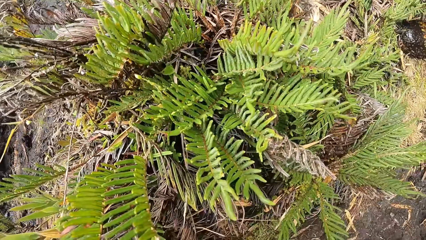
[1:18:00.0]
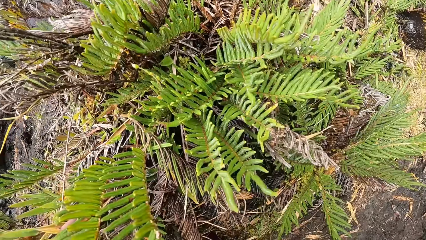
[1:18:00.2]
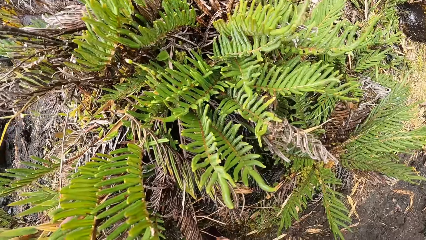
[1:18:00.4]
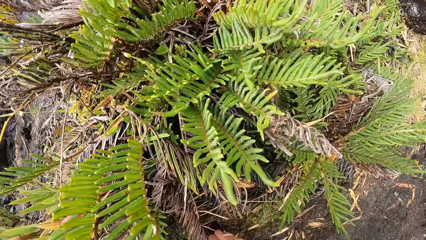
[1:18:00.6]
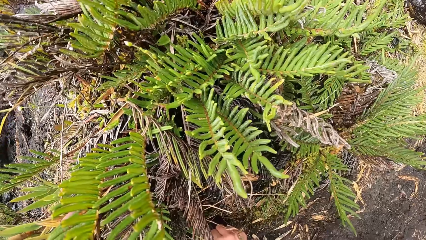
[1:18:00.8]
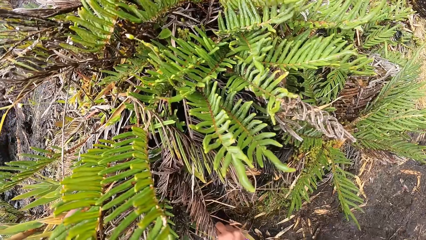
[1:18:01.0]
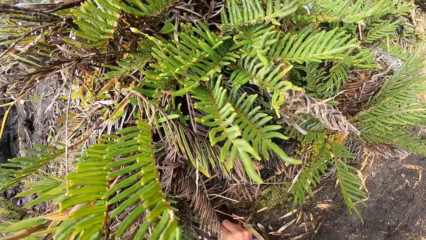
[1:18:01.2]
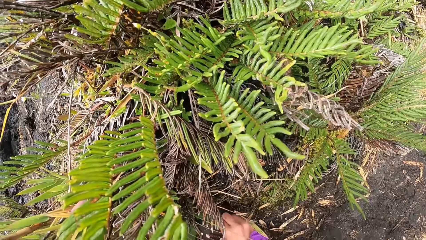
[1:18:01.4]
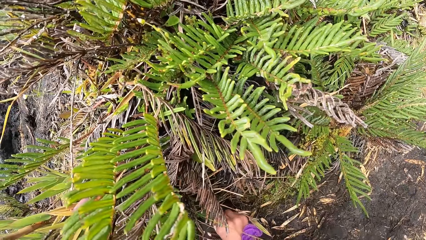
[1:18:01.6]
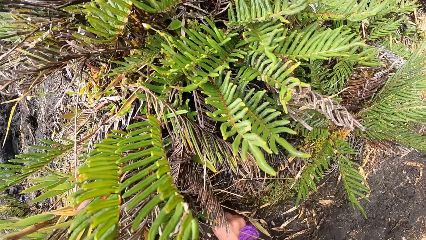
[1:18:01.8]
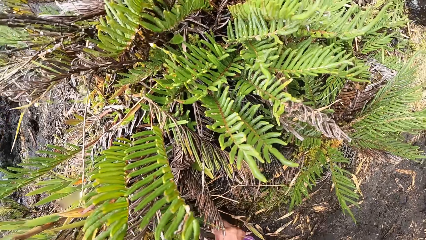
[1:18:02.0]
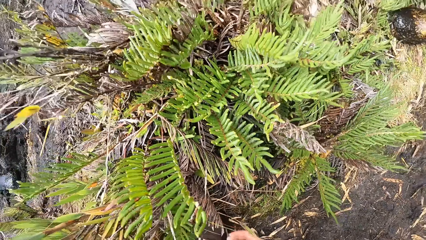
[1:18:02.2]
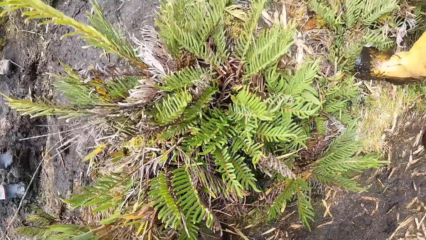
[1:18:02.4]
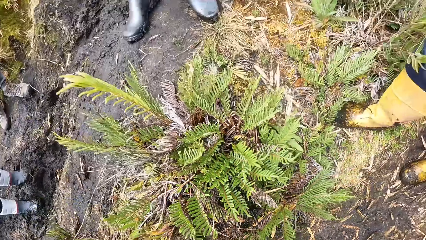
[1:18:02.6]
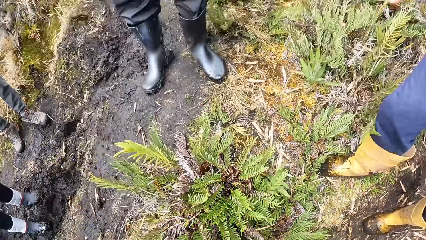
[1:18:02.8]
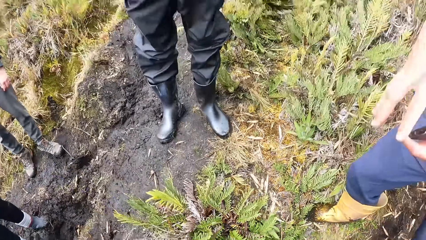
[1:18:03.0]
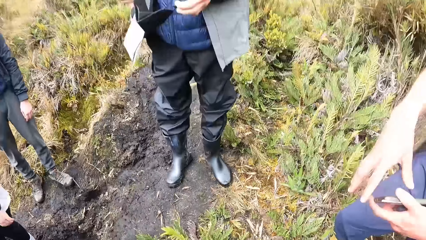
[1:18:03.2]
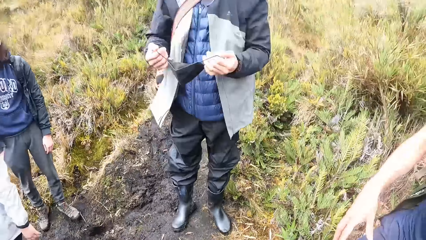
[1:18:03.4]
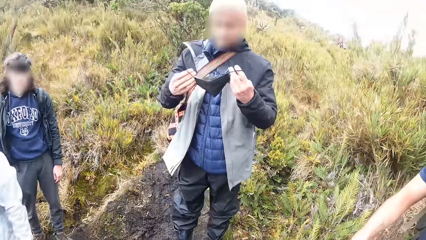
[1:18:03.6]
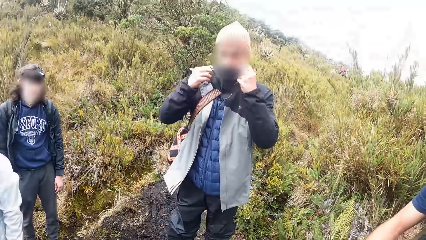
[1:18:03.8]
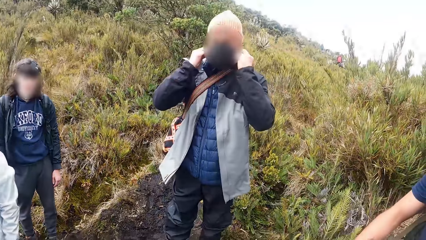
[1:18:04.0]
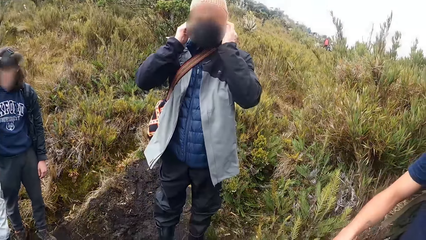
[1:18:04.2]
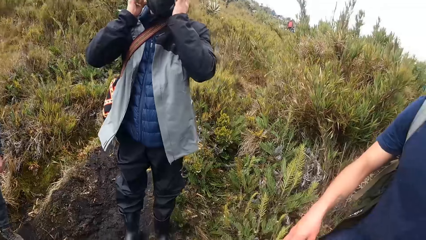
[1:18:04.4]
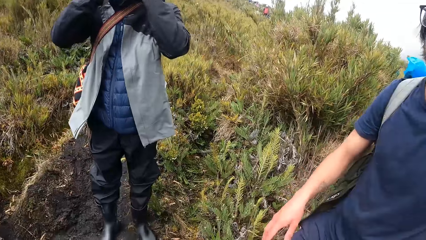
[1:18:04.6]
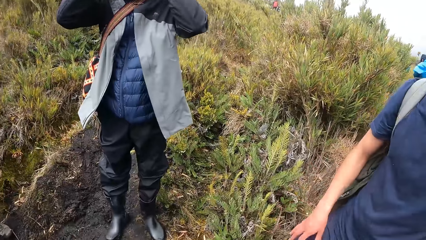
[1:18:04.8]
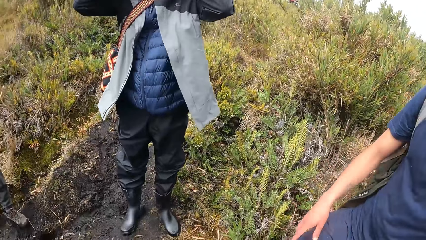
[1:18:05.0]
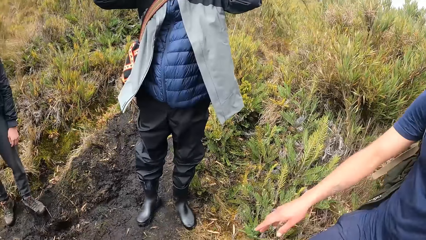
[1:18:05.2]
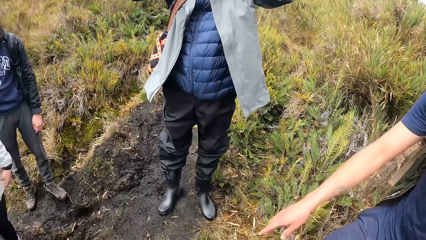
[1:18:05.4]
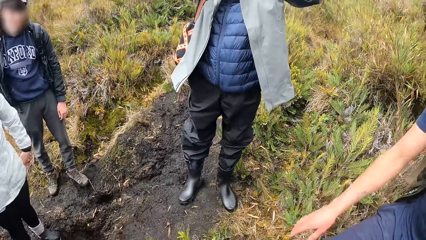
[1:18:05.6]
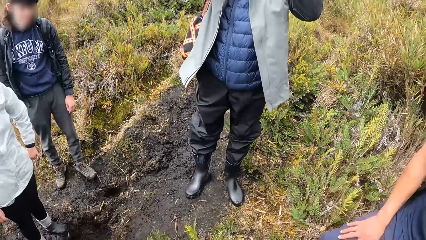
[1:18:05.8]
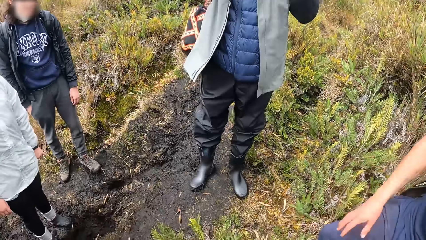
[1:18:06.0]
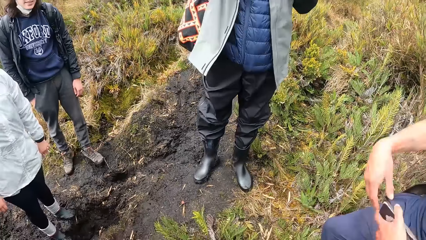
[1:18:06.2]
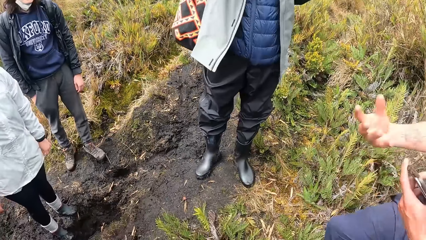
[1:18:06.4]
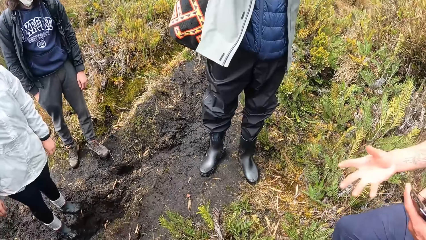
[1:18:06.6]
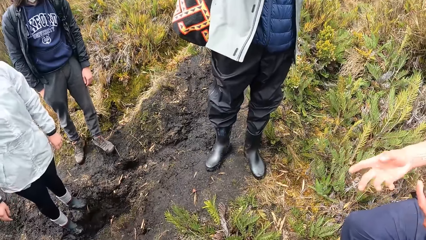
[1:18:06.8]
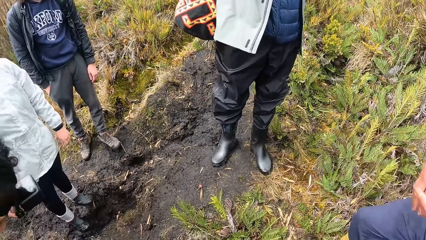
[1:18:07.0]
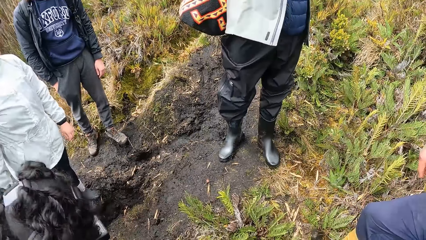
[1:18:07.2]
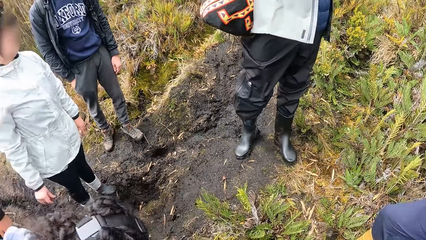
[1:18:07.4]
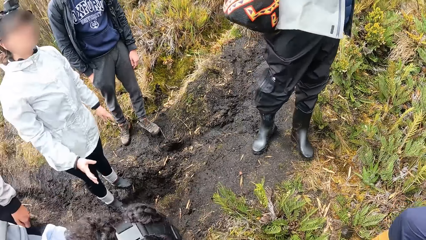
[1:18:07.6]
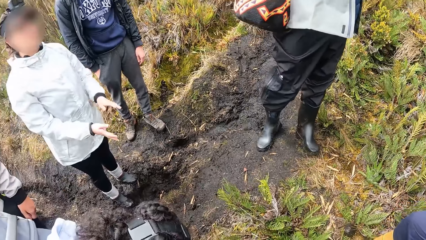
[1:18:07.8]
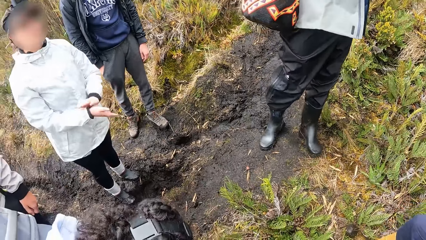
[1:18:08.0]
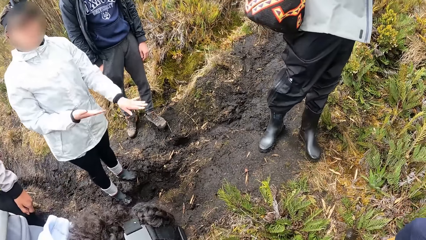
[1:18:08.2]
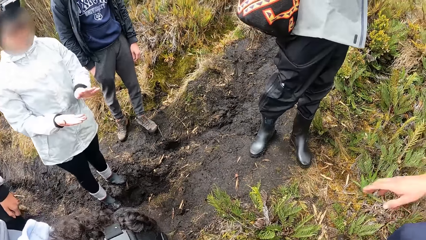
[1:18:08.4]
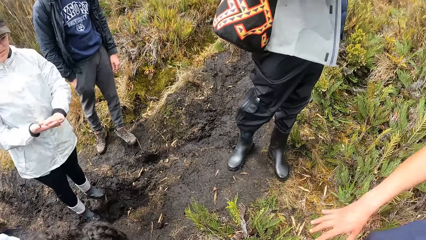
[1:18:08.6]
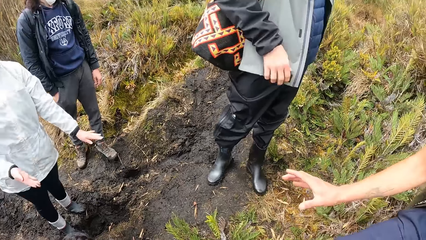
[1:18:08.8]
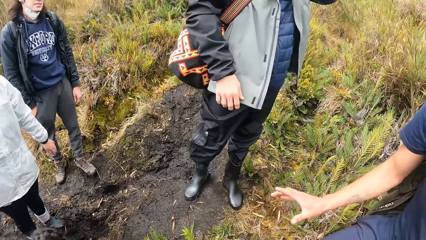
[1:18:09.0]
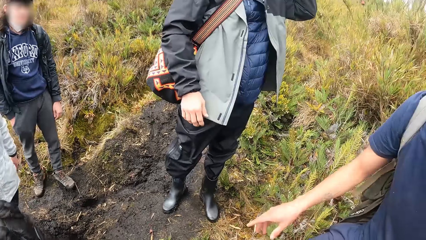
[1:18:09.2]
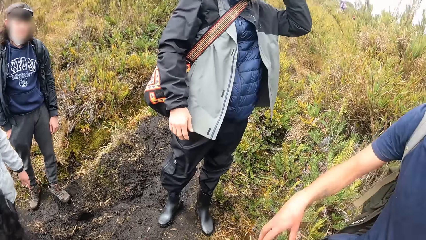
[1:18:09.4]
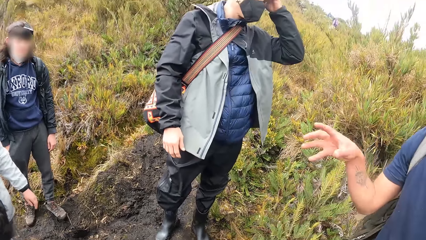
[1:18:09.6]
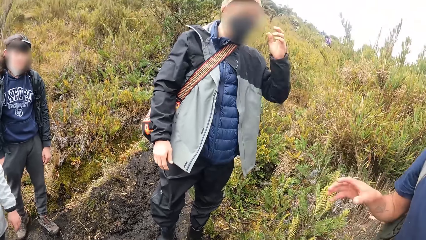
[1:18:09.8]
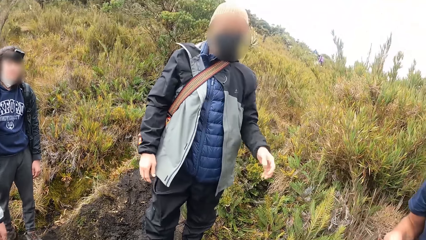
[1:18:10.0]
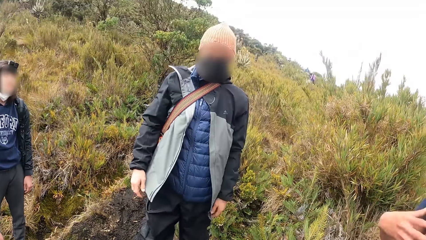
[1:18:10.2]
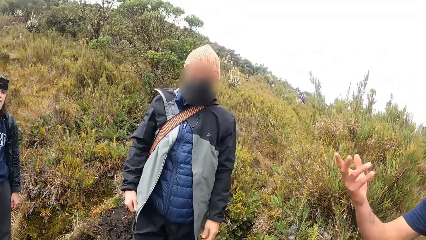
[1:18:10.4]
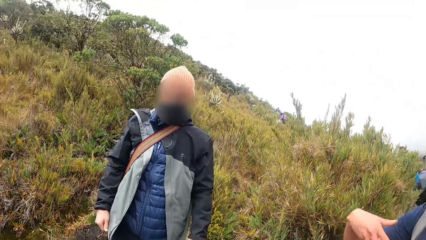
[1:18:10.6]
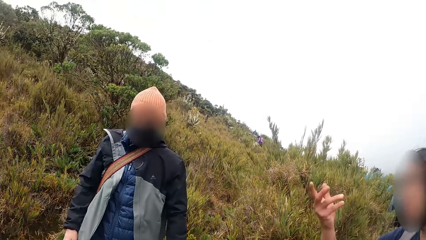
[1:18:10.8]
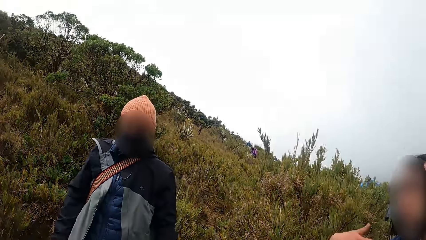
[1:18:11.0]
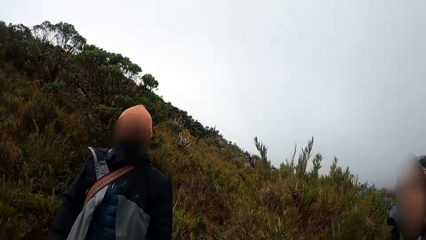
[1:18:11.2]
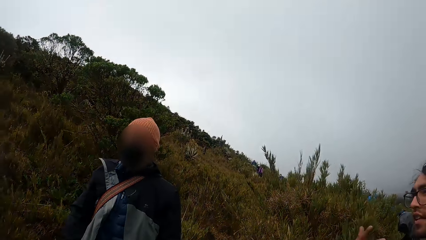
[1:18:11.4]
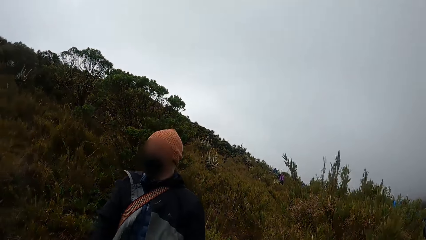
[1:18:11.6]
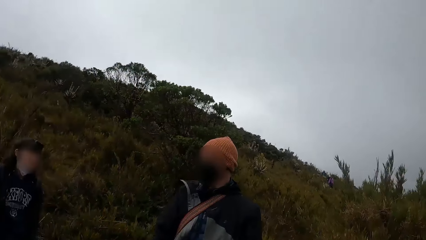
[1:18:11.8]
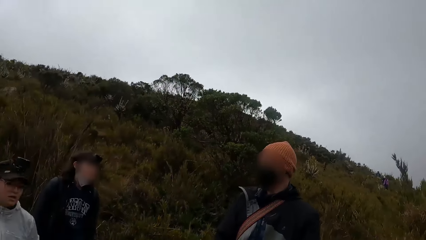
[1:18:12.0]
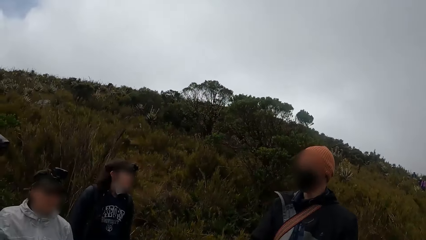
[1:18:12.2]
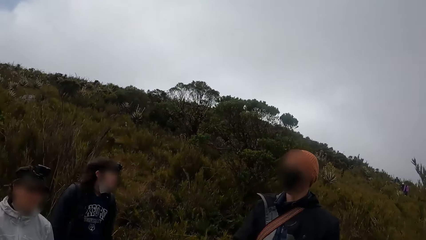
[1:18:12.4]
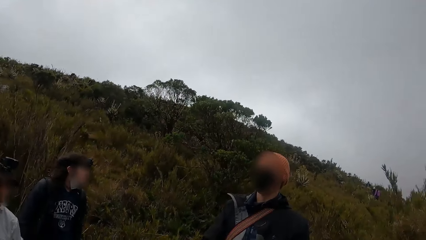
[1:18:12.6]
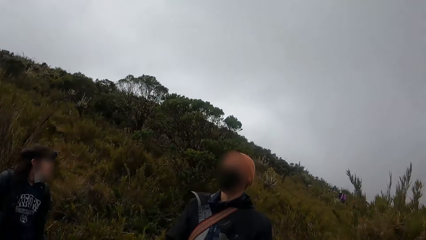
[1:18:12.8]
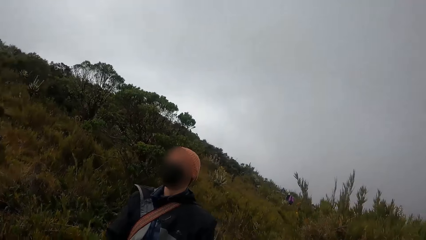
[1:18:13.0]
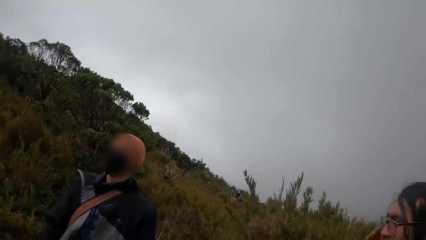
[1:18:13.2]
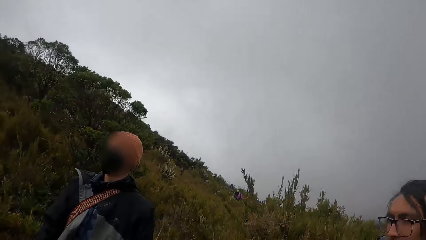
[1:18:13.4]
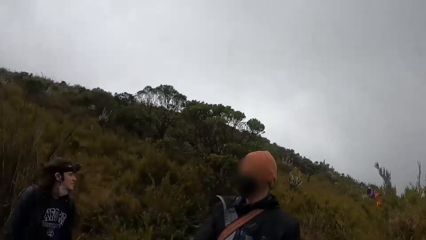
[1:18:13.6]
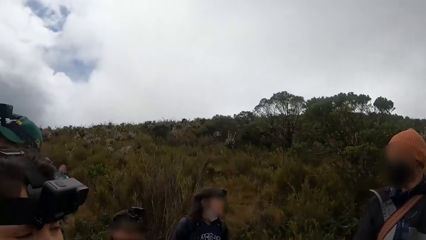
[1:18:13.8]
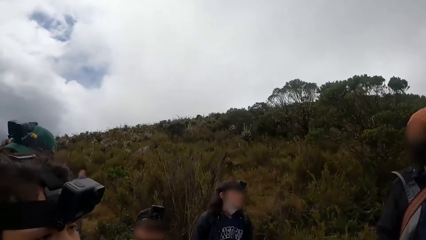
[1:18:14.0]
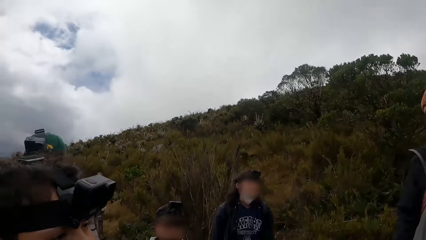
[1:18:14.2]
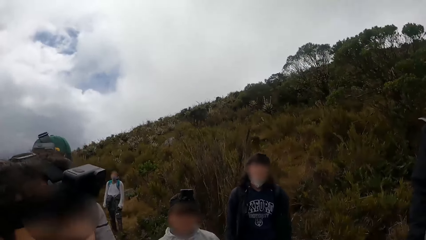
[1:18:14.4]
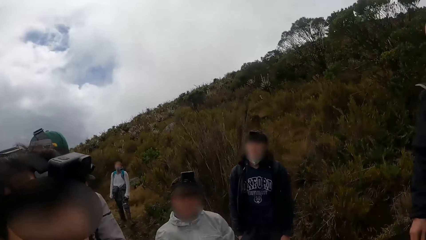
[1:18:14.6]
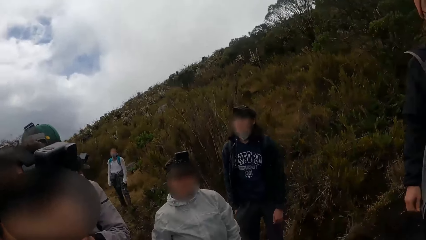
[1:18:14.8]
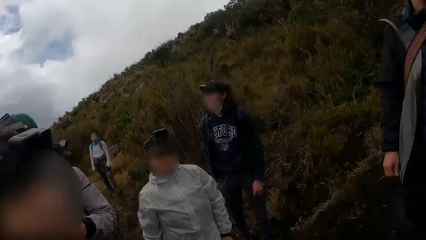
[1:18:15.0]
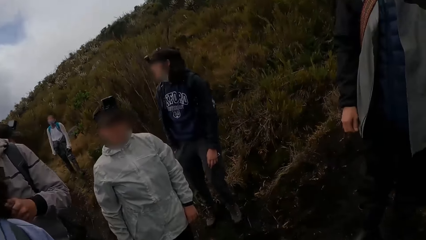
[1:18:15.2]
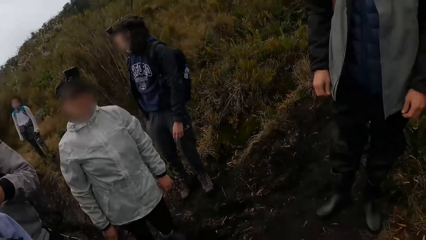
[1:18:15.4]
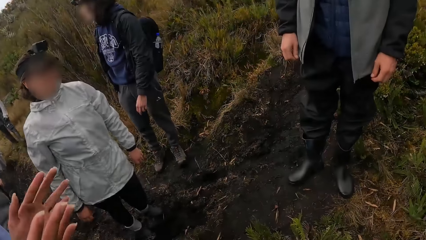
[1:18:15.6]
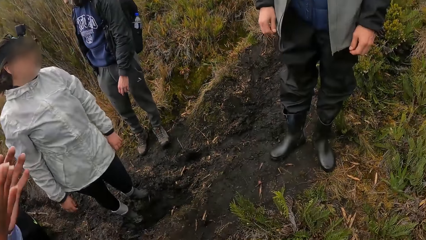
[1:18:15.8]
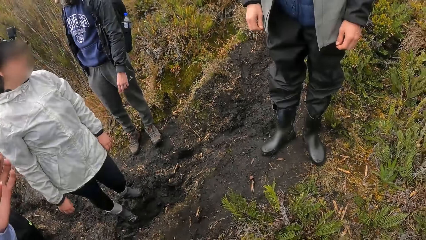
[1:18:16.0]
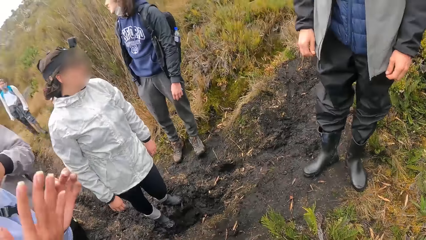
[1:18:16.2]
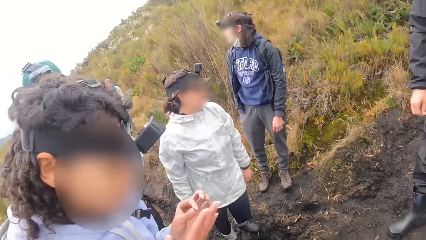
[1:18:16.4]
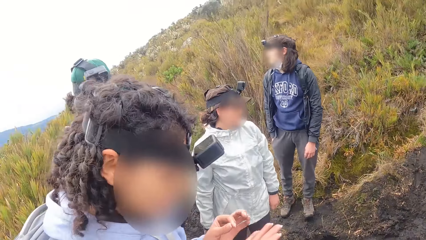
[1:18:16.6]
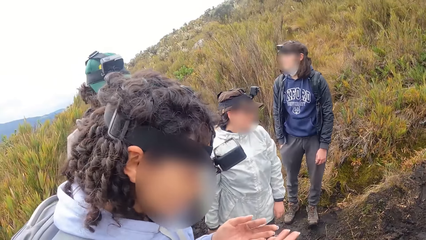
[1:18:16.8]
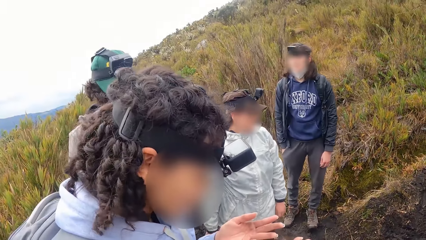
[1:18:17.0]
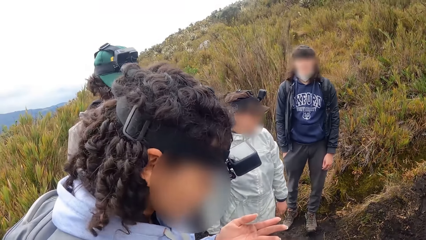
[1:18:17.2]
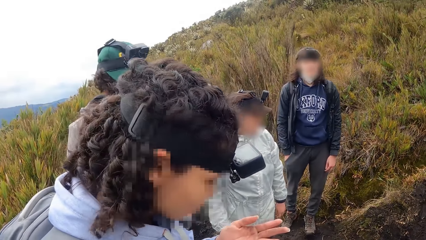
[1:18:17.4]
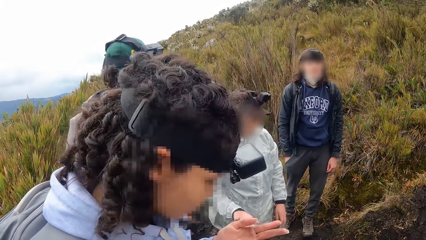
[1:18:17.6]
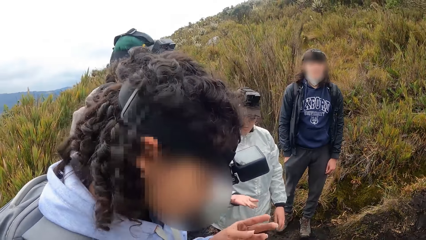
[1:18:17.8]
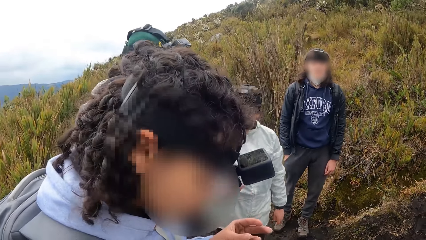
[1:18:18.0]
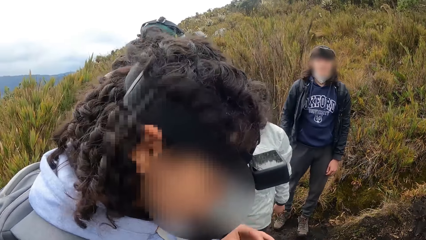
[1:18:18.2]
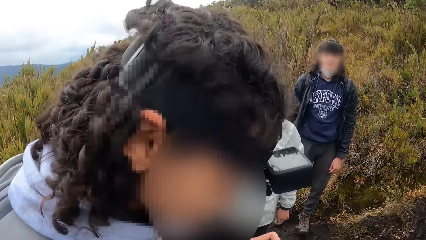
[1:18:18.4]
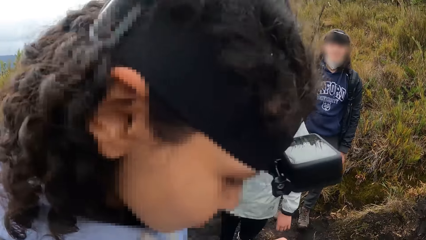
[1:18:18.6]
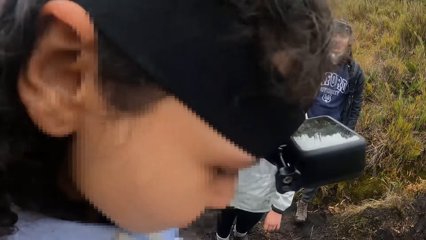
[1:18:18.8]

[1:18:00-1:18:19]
The camera wearer picks up a seed from the ground with her right hand. A man wears the mask on his face with both hands. The man adjusts his cap on his head with his left hand.
